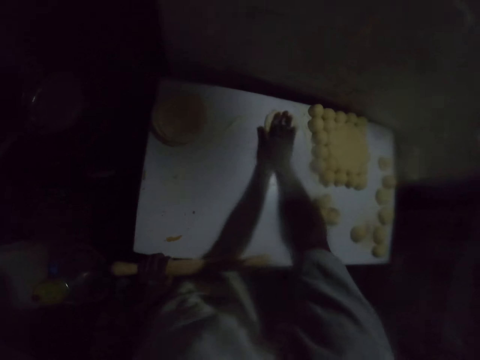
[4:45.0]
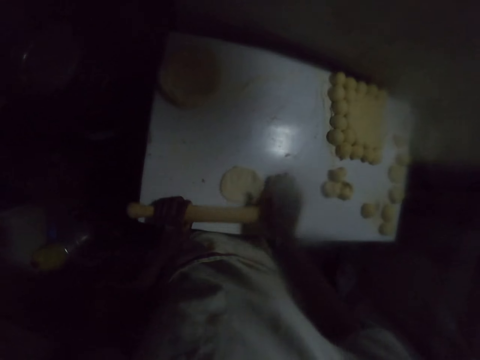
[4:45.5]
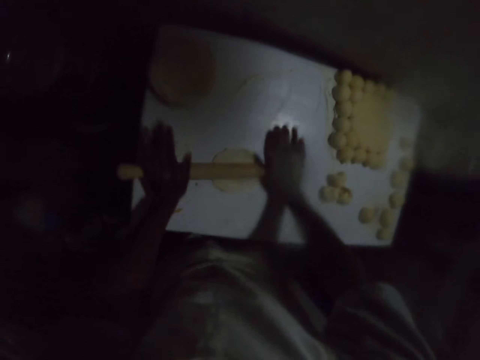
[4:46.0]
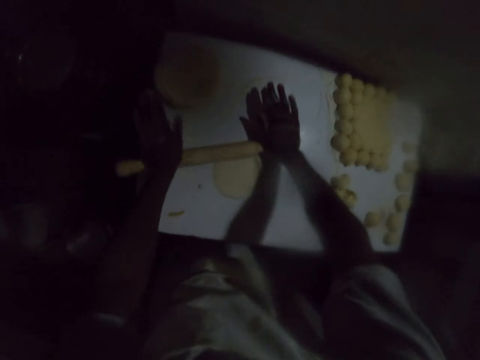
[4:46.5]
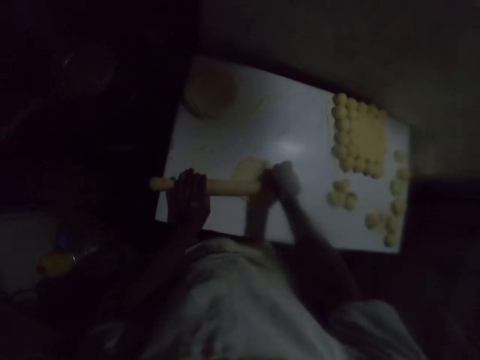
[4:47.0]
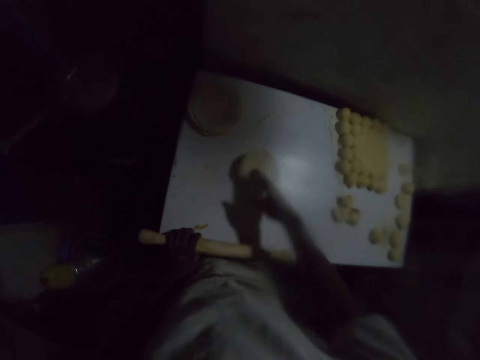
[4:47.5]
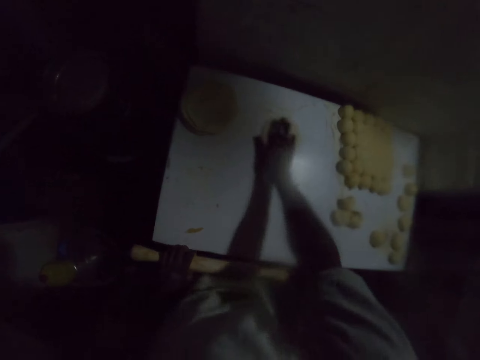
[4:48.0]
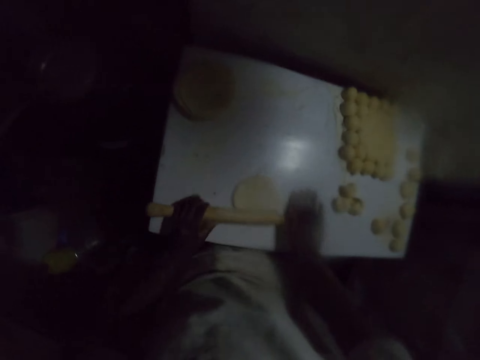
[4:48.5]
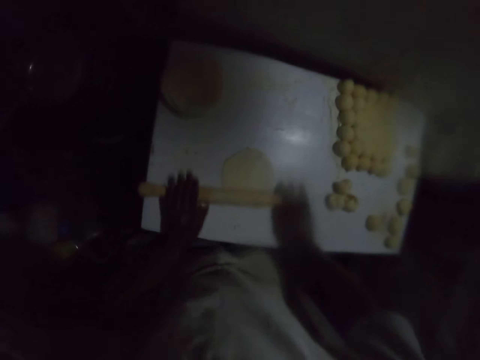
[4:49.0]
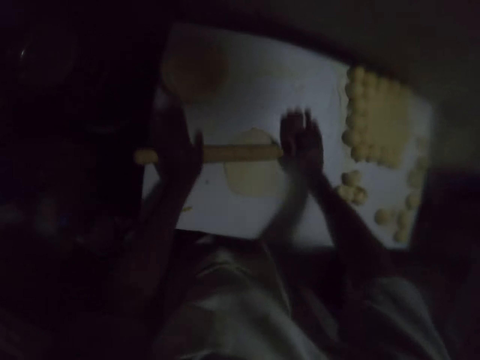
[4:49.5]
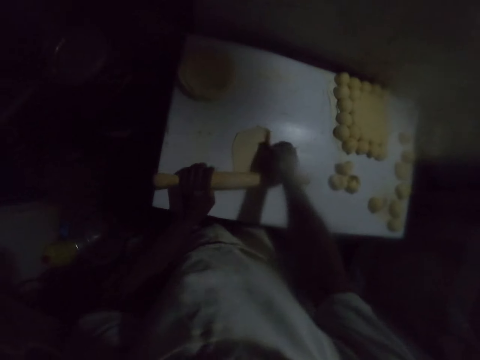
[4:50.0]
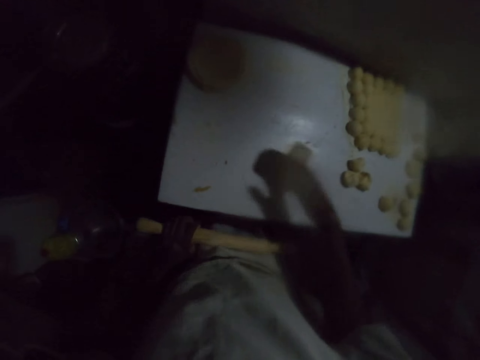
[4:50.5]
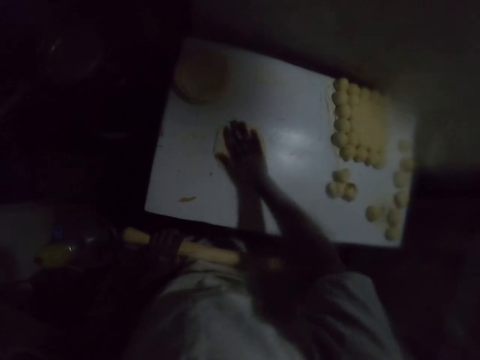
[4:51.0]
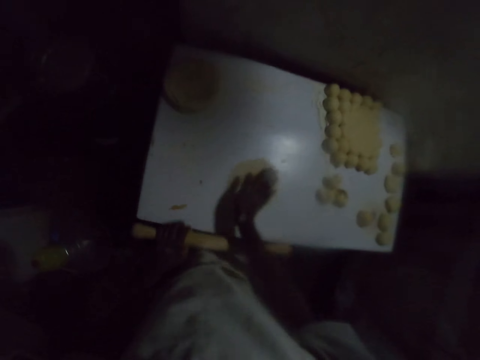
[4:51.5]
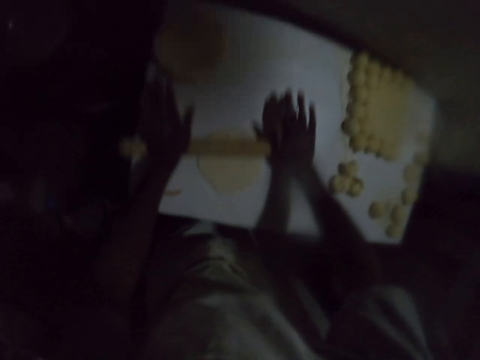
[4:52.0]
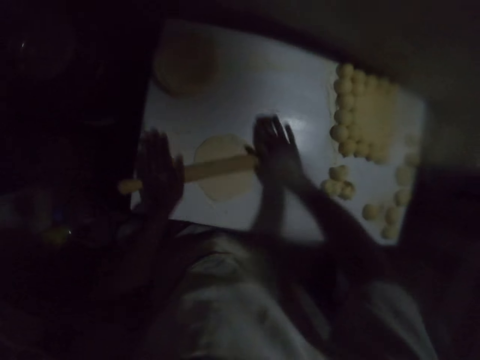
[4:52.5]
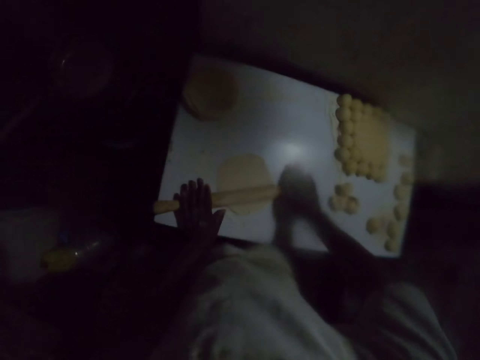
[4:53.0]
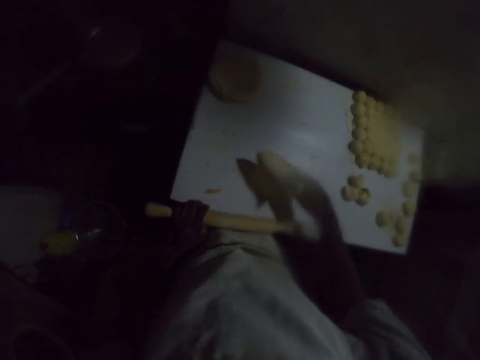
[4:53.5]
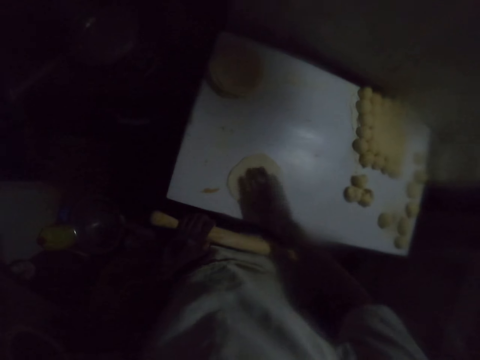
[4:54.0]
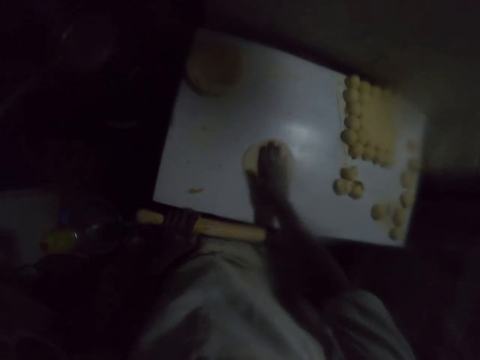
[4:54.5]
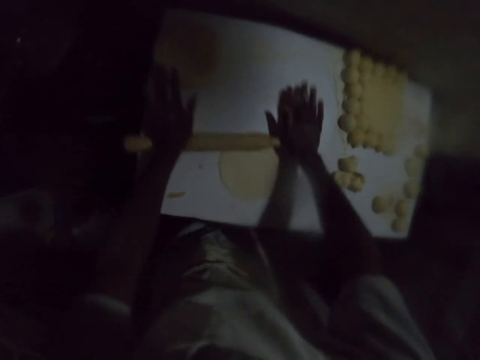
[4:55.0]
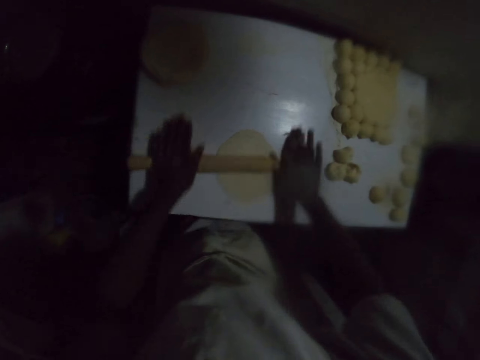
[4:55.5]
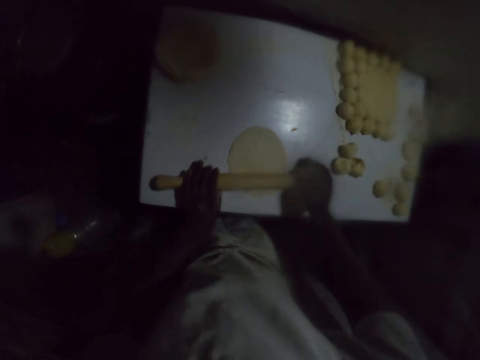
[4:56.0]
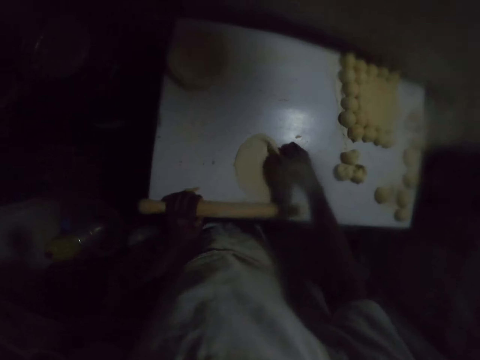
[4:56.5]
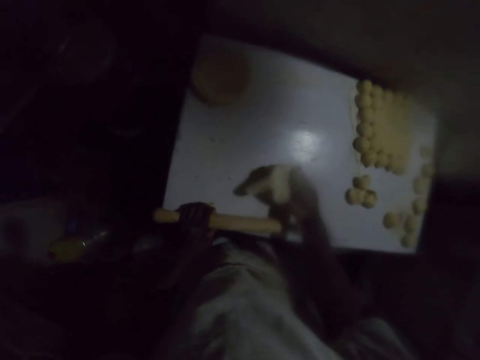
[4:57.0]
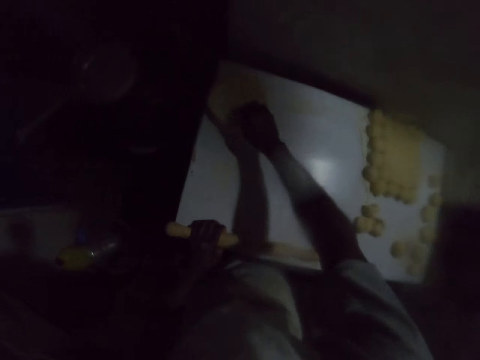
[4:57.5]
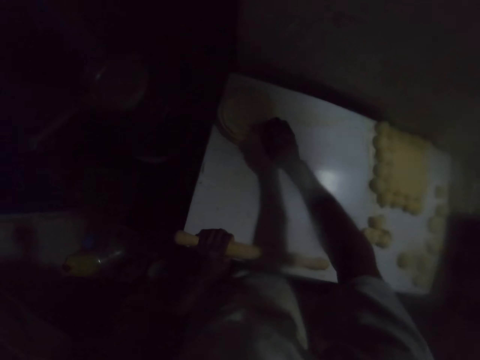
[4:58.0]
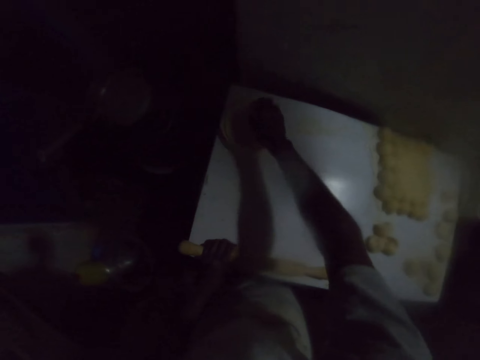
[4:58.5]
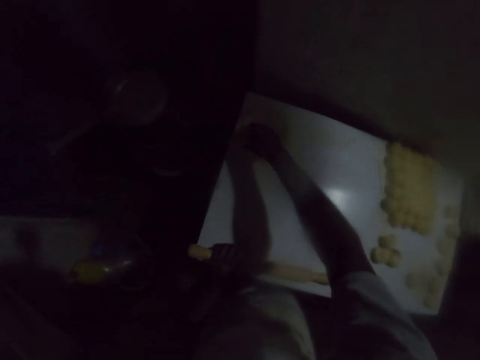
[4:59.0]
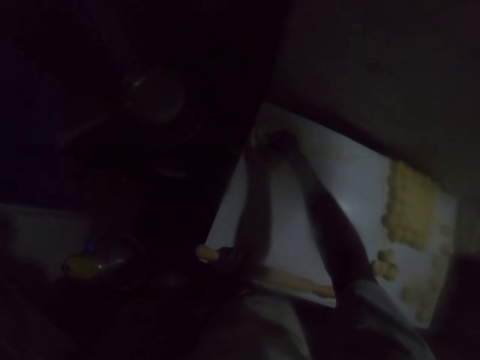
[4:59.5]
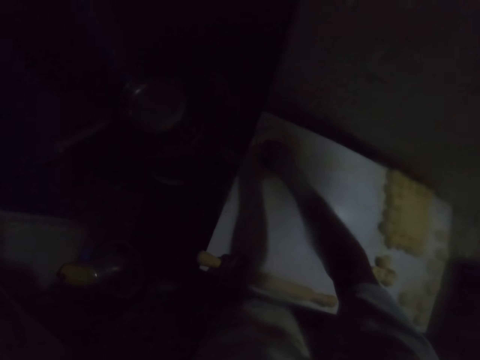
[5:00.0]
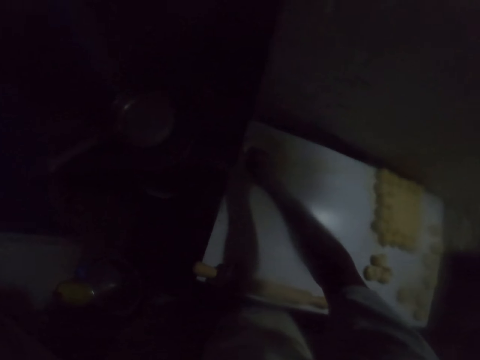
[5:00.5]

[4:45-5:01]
The camera wearer moves the dough on the table with the right hand. They hold the rolling pin. They roll the dough with the rolling pin. They turn the dough with the right hand. They move the dough on the table with the right hand. They put the dough on flour. They hold the rolling pin. They roll the dough with the rolling pin. They turn the dough with the right hand. They move the dough on the table with the right hand. They put the dough on the flour. They hold the rolling pin. They roll the dough with the rolling pin. They turn the dough with the right hand. They hold the rolling pin with the left hand. They move the dough on the table with the right hand. They put the dough on the flour. They roll the dough with the rolling pin. They hold the rolling pin with the left hand. They lift the dough with the right hand. They place the dough on top of other doughs. They touch the doughs.

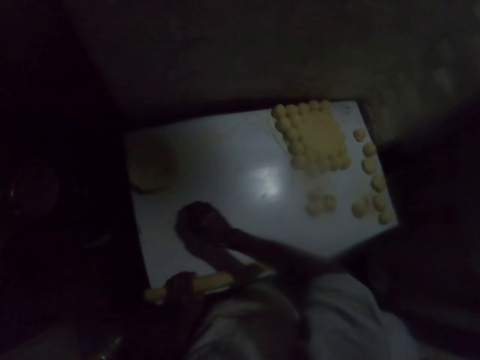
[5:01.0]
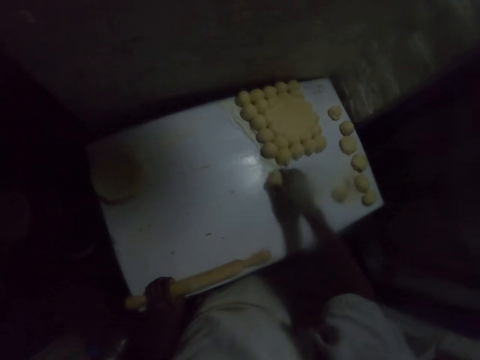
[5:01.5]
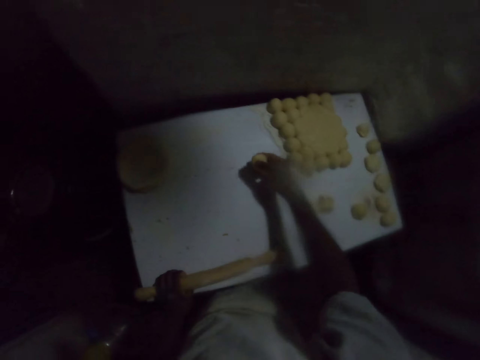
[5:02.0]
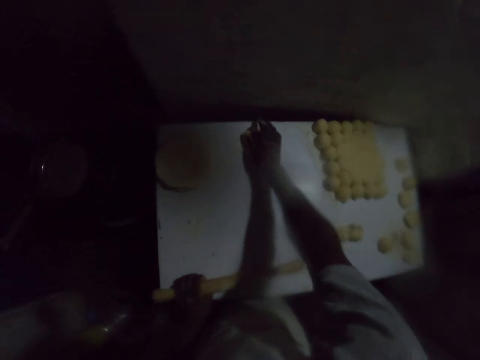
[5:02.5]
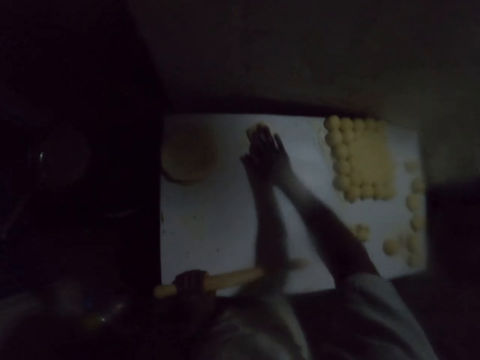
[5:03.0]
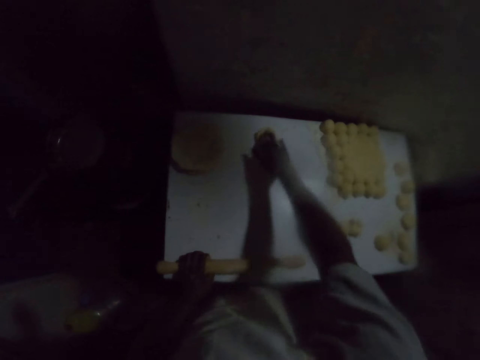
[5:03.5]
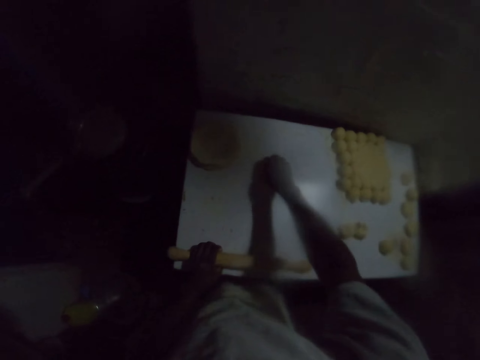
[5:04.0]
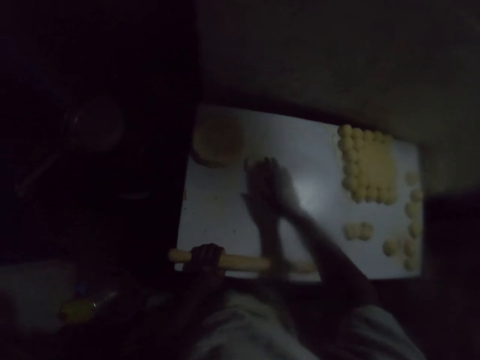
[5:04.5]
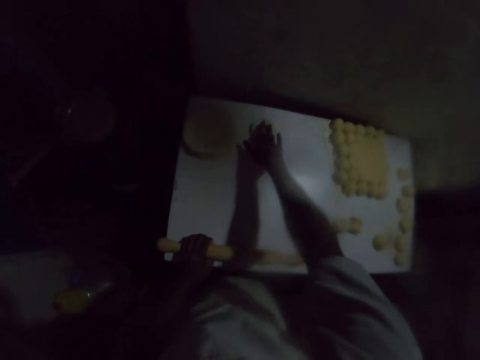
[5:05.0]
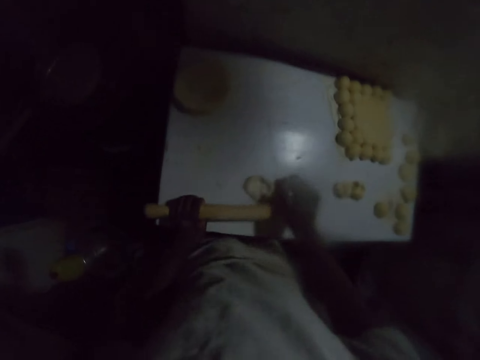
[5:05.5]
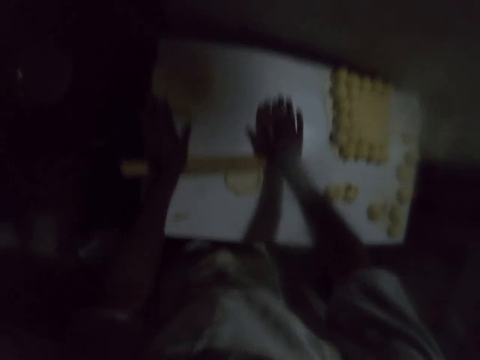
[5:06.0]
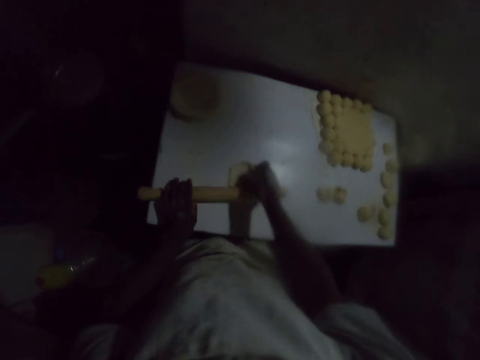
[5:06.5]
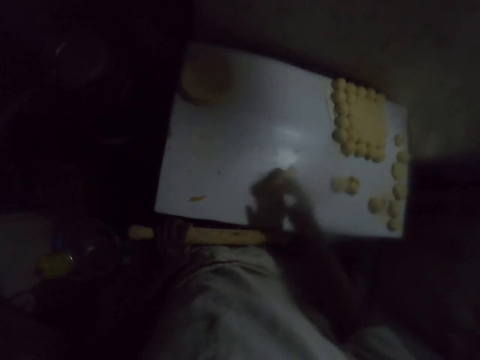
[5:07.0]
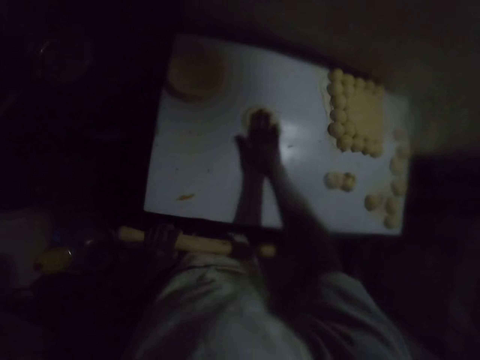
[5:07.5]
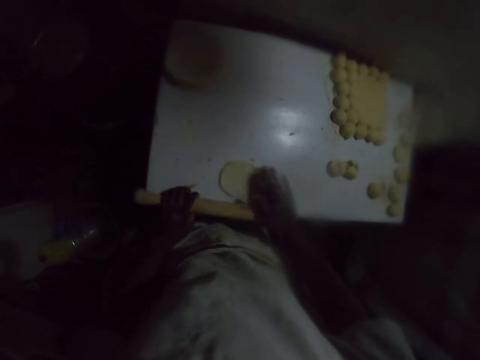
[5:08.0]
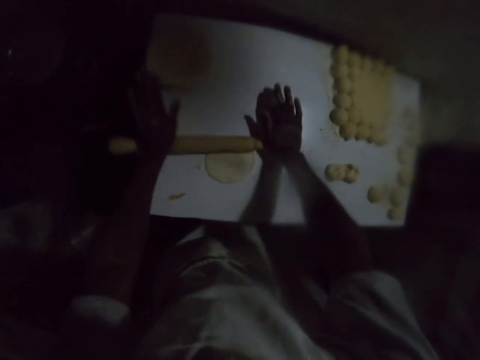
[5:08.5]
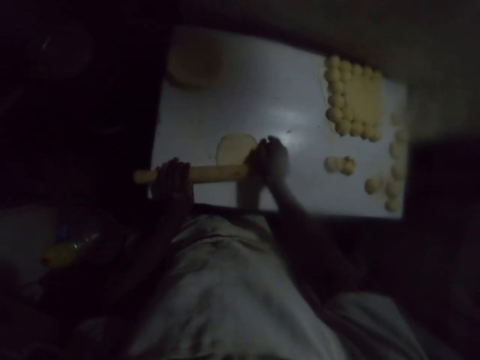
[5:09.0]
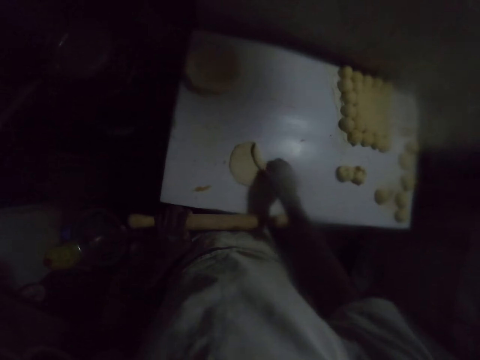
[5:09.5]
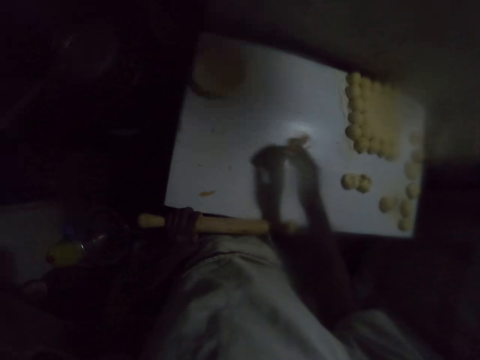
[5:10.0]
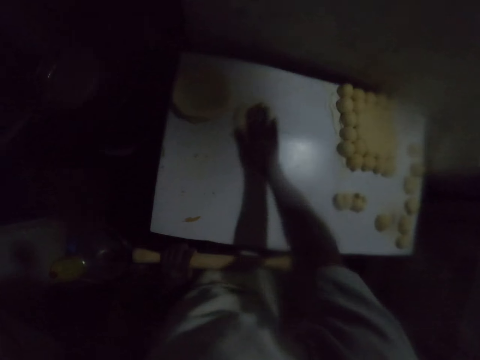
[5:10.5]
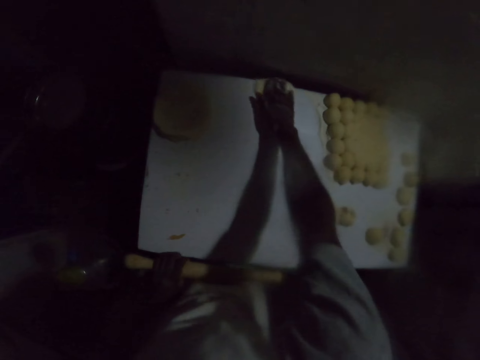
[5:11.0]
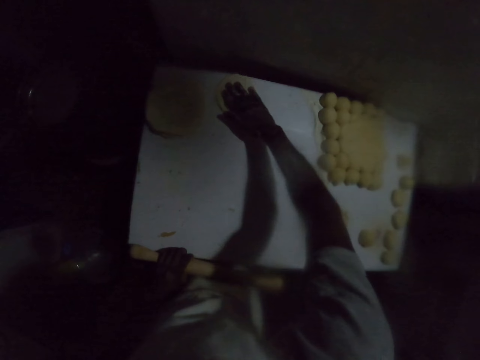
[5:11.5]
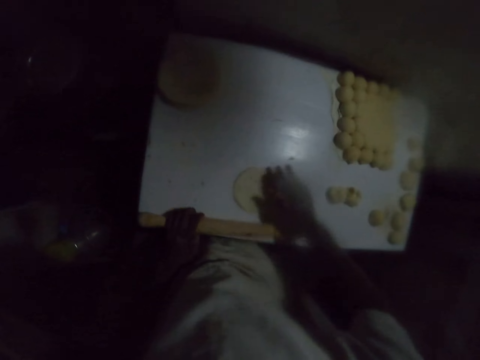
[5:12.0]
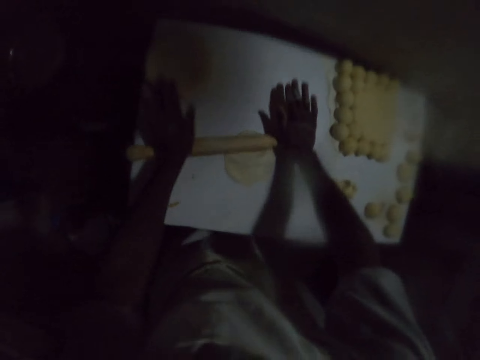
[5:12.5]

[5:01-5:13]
The camera wearer picks the dough from the table with the right hand. They place the dough on the flour on the table. They move the dough on the table with the right hand. They squeeze the dough with the right hand. They drop the dough on the table. They move the dough on the table with the right hand. They roll the dough with a rolling pin. They hold the rolling pin with the left hand. They turn the dough with the right hand. They move the dough on the table with the right hand. They put the dough on the flour. They roll the dough with the rolling pin. They hold the rolling pin with the left hand. They turn the dough with the right hand. They move the dough on the table with the right hand. They put the dough on the flour. They roll the dough with the rolling pin.
